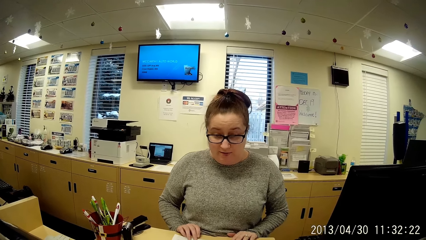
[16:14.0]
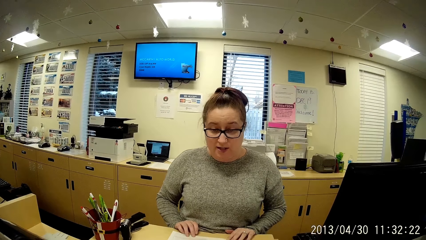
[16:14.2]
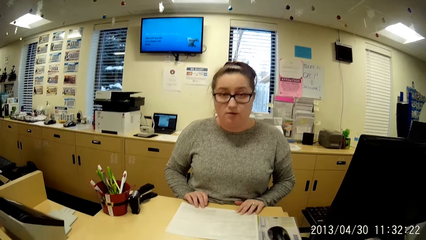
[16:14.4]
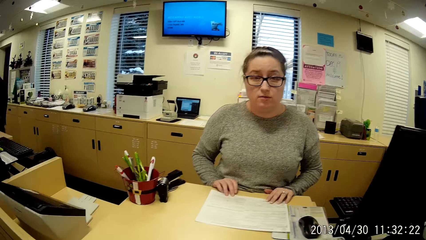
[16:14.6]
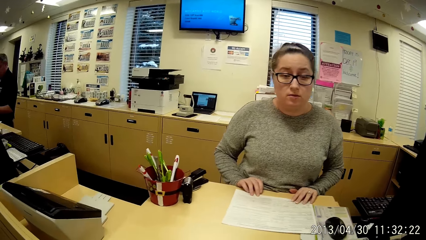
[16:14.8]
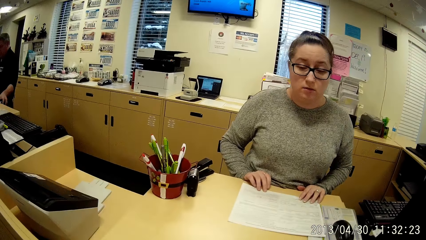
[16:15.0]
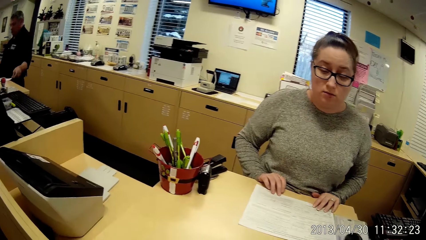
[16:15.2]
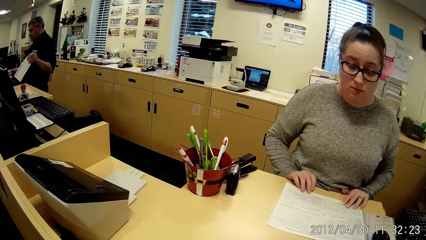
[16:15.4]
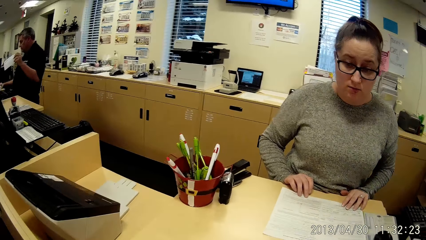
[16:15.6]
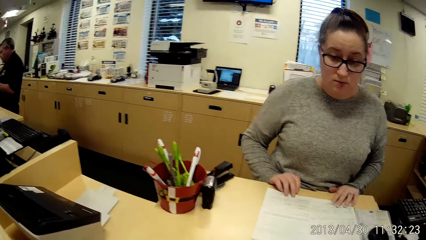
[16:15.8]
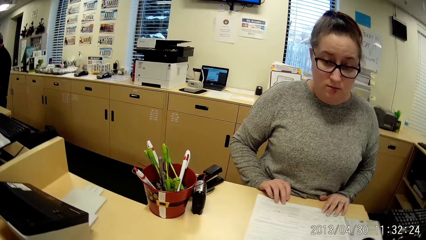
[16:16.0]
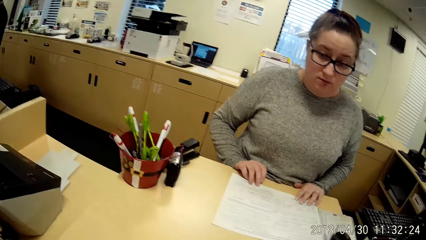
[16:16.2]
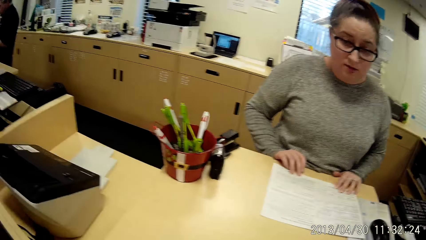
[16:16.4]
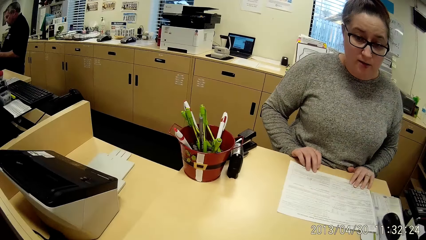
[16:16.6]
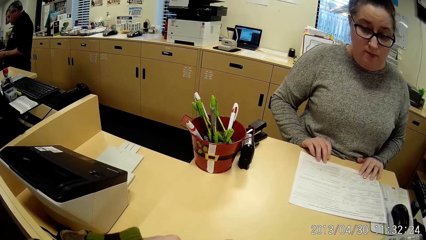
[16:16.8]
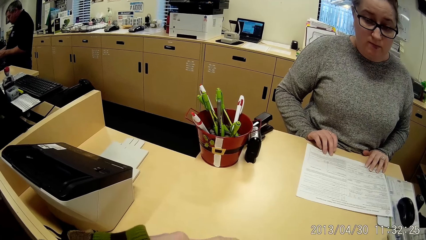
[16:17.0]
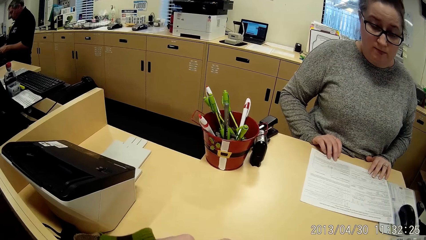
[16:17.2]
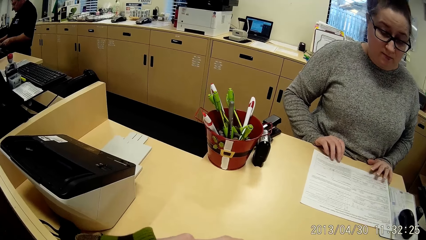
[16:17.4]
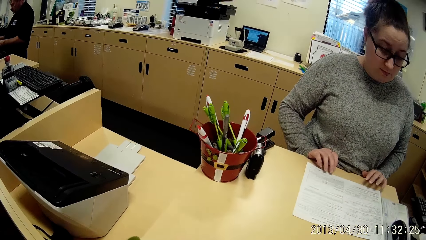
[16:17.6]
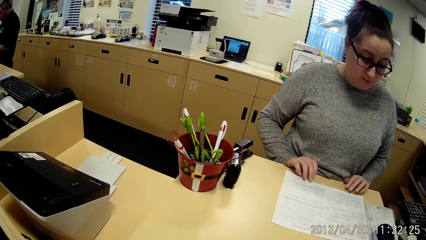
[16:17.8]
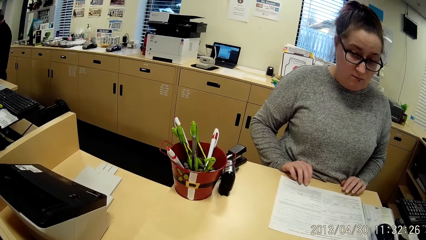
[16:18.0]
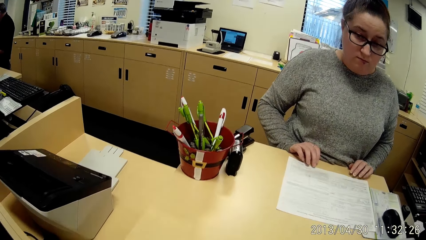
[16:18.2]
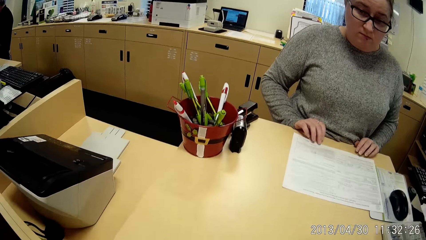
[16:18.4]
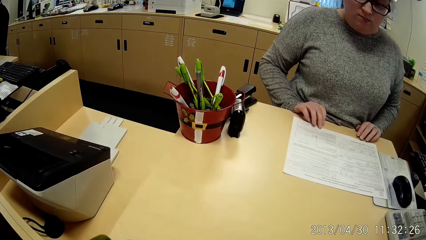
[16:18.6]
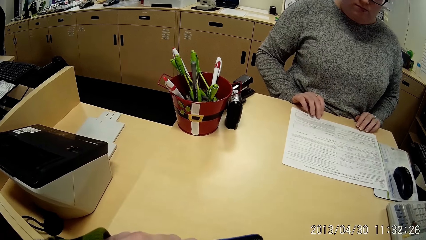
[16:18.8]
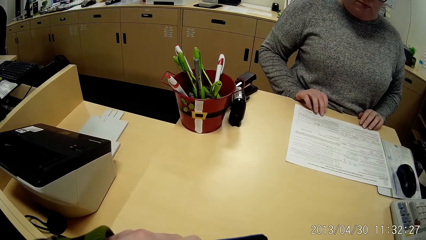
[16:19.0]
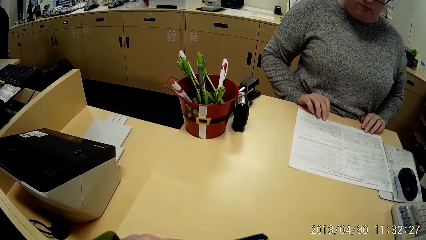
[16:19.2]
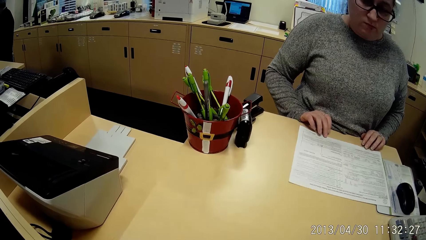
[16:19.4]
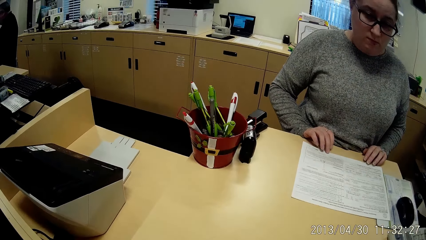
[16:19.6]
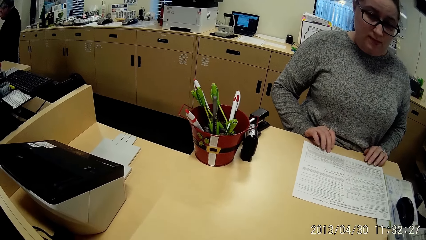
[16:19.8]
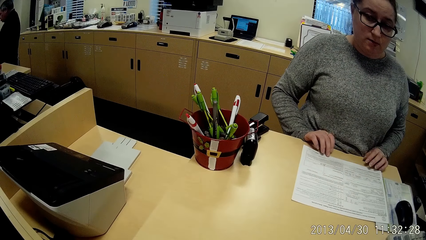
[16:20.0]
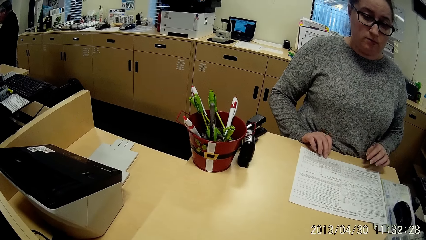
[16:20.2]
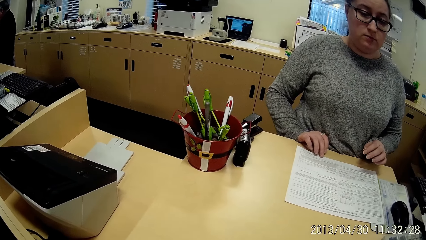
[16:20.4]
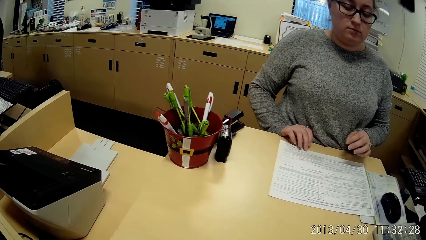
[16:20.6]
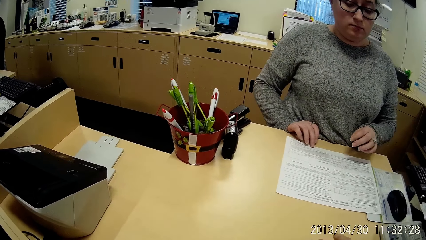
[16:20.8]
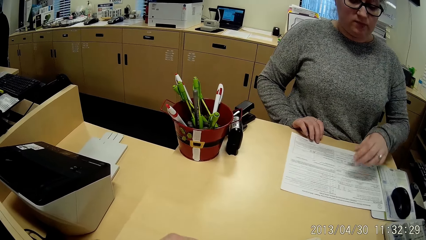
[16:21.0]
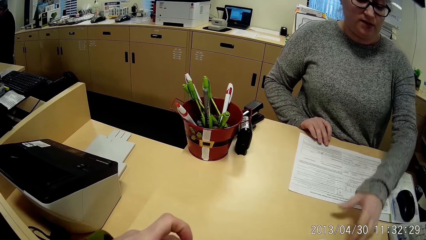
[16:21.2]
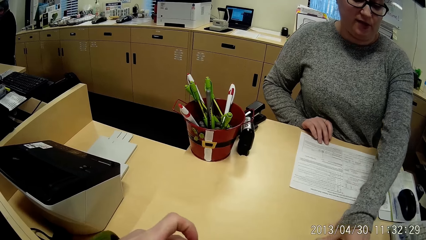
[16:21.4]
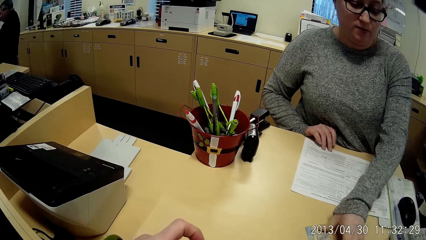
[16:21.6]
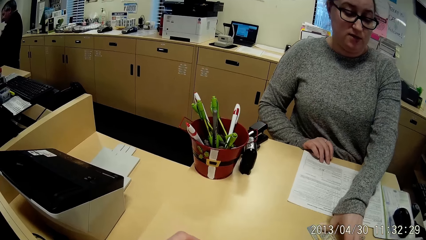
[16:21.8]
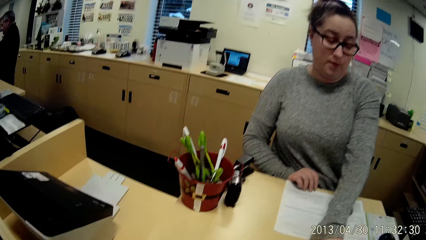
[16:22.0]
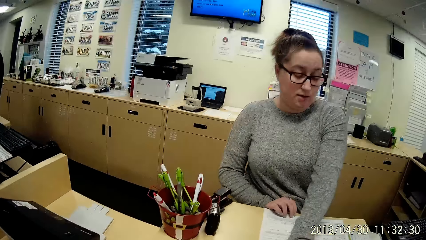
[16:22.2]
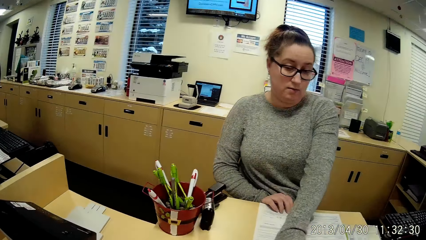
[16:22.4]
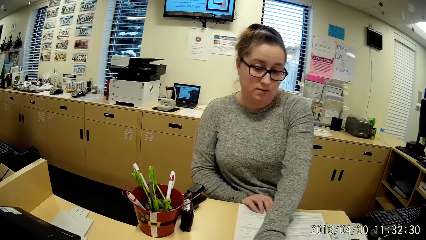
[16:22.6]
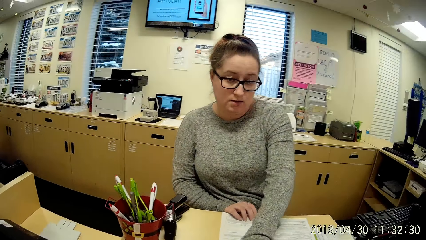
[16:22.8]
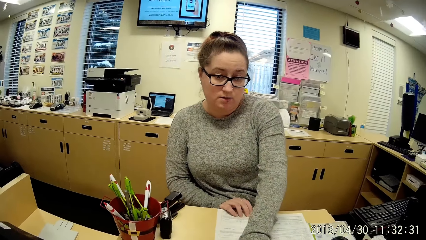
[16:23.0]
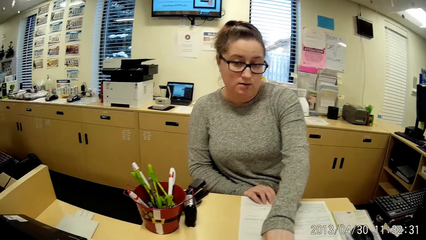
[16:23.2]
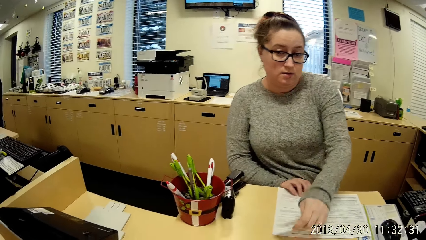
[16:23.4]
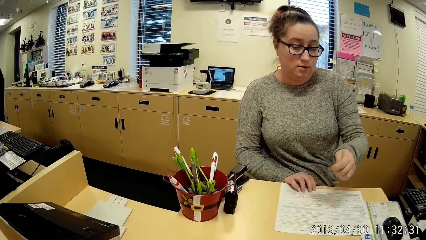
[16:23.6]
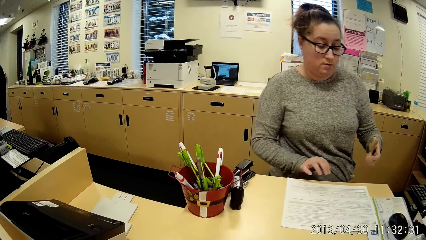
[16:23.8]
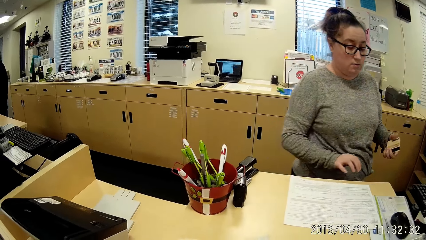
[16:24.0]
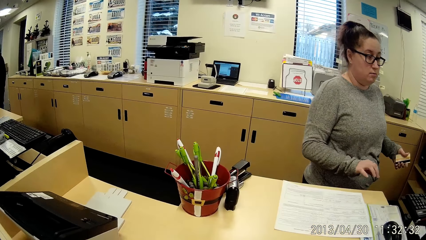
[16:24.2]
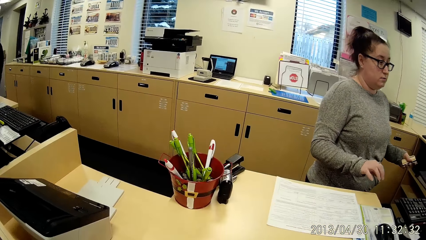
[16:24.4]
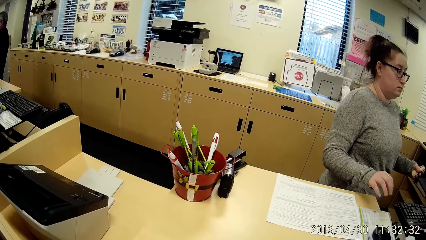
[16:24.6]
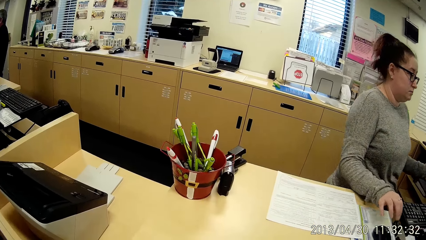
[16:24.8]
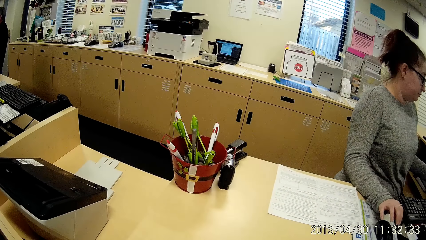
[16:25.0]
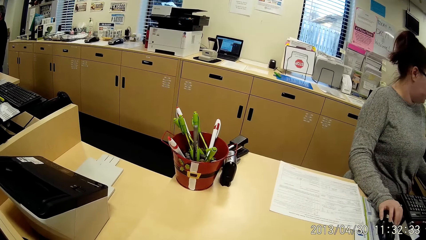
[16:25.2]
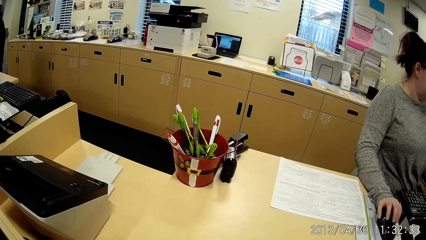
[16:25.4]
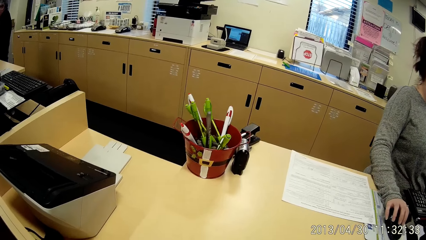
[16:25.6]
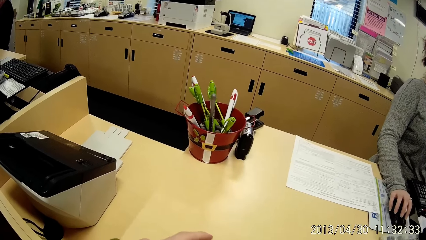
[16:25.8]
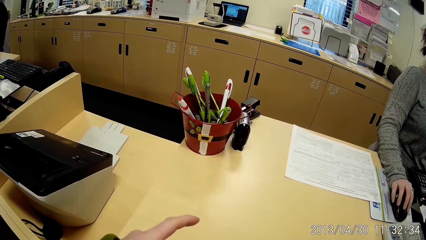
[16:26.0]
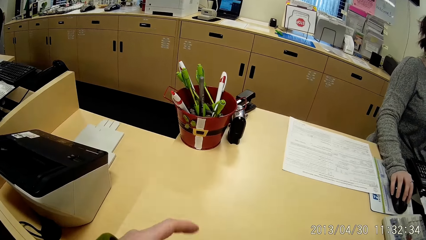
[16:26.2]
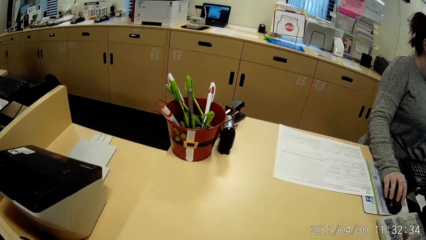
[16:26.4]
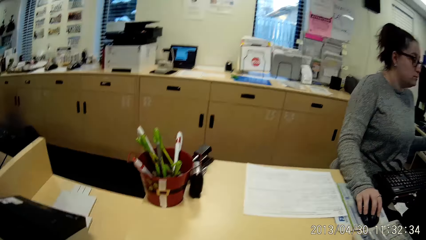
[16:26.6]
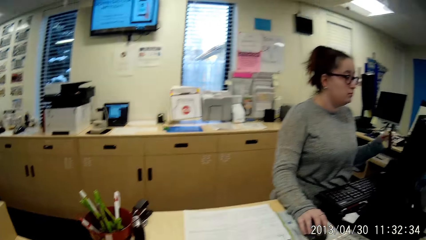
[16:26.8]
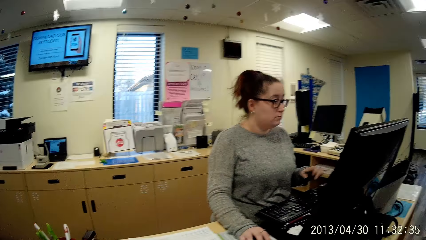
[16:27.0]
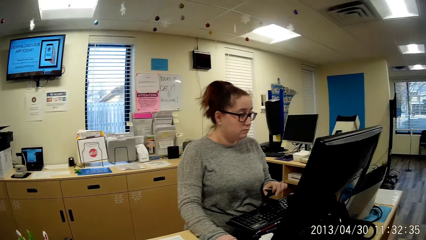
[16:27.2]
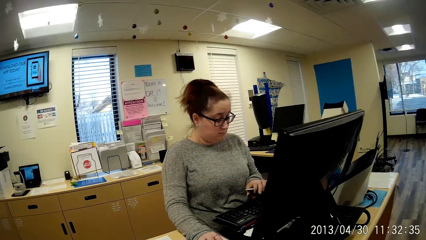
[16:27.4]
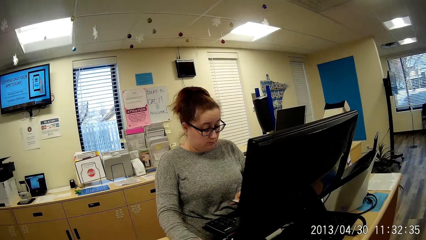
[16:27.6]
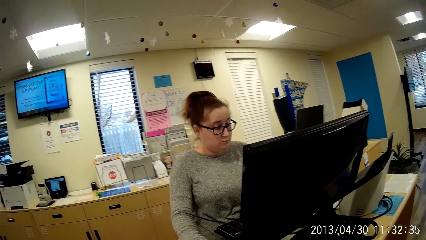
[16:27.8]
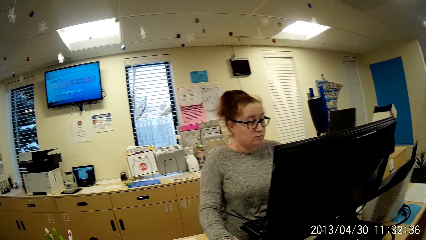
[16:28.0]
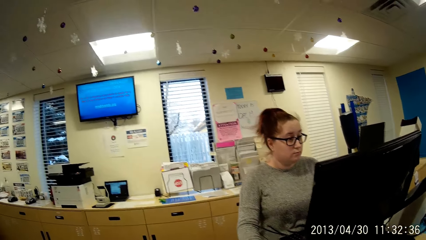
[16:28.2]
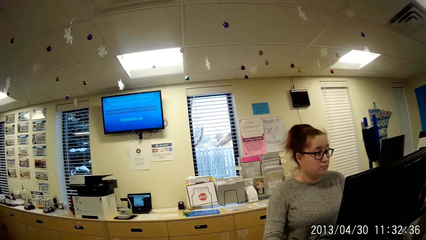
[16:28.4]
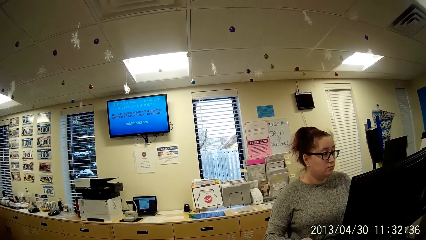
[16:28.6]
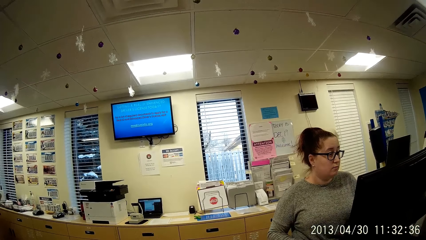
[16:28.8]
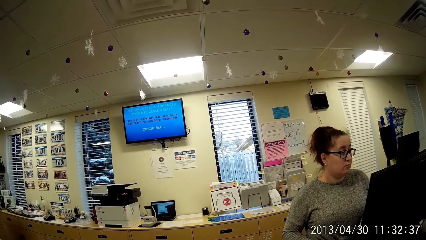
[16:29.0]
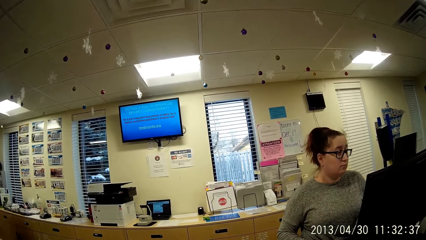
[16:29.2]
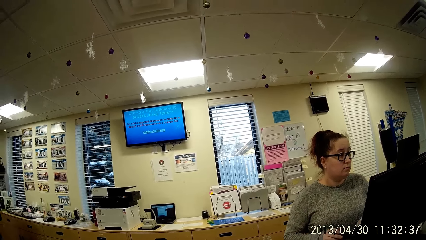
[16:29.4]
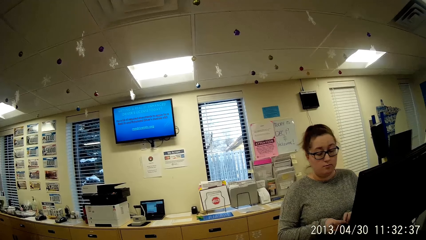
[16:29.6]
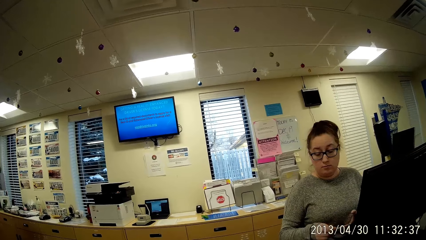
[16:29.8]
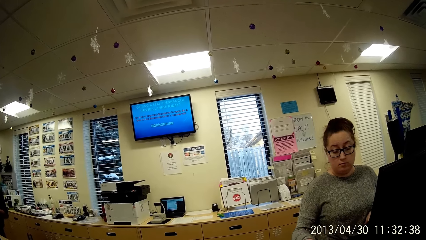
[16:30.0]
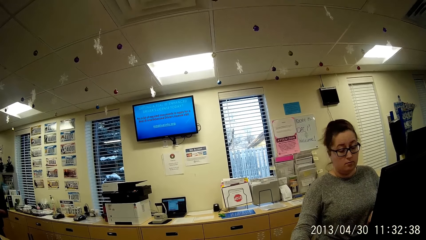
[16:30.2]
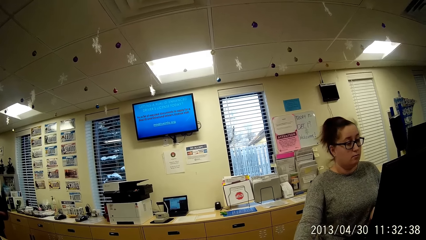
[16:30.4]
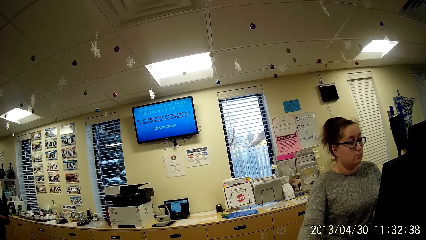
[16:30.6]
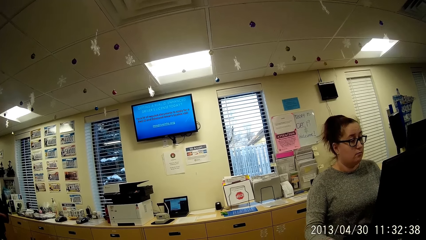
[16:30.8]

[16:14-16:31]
The camera wearer checks her purse with her hands. The cashier takes a credit card from the camera wearer with her left hand. The cashier operates the computer system with her hands. The camera wearer stares at the counter.
